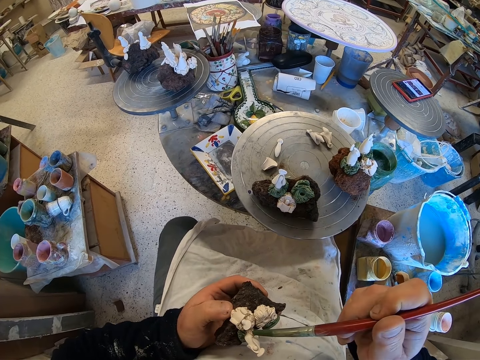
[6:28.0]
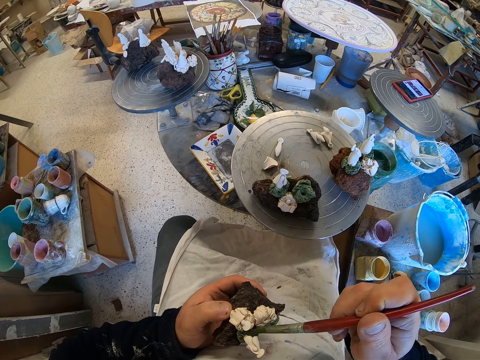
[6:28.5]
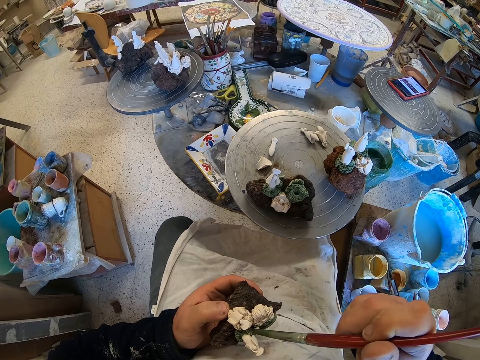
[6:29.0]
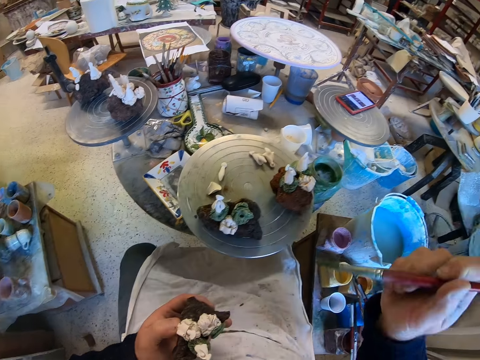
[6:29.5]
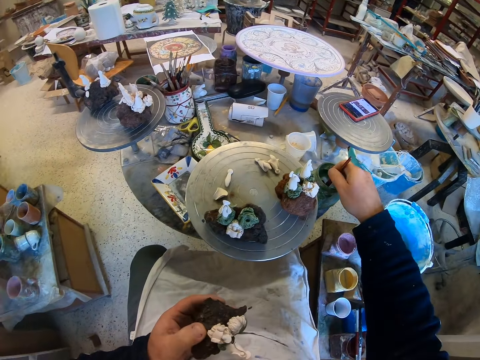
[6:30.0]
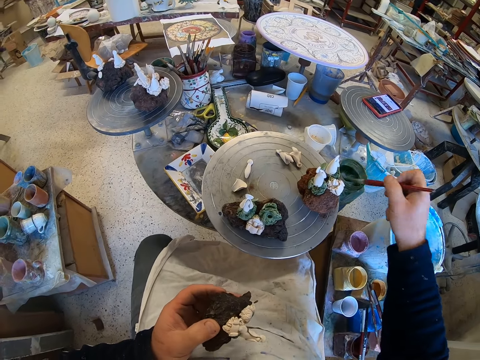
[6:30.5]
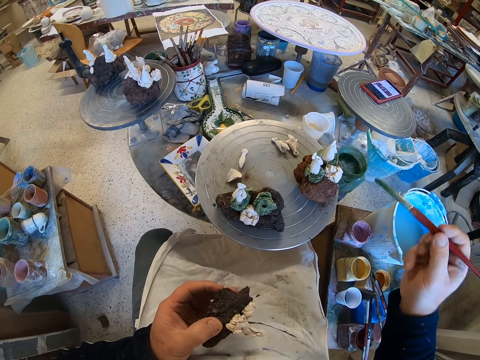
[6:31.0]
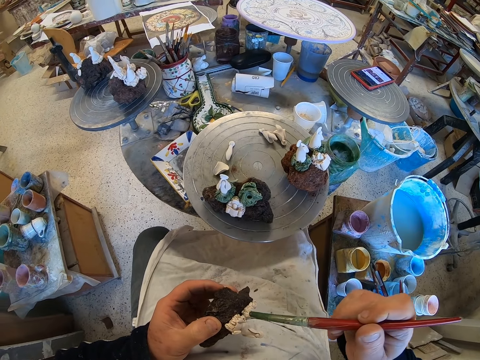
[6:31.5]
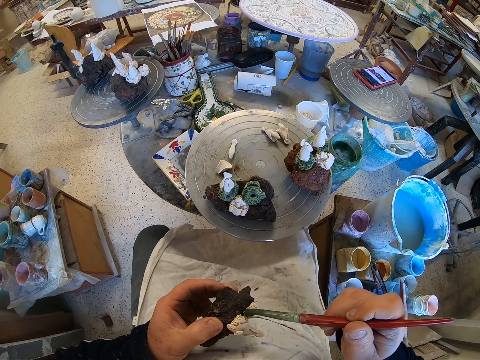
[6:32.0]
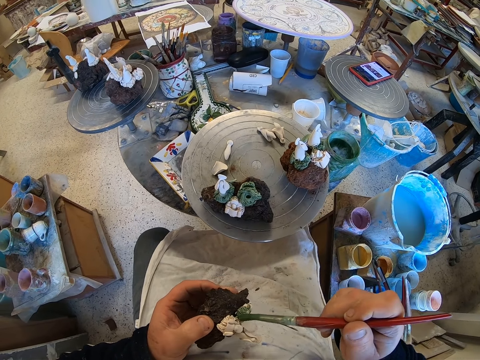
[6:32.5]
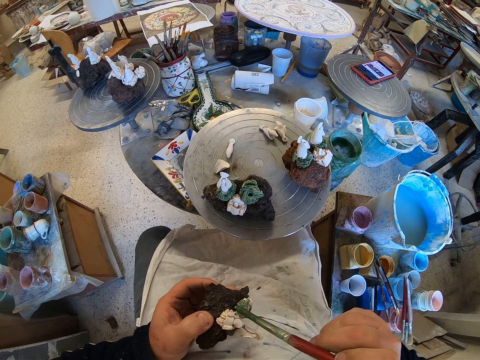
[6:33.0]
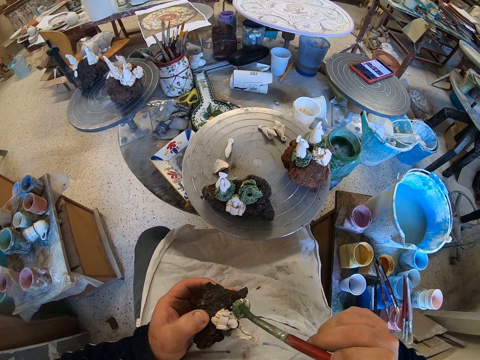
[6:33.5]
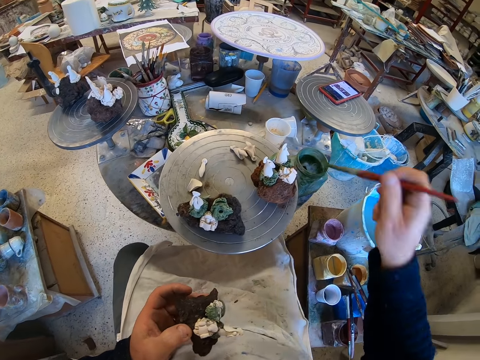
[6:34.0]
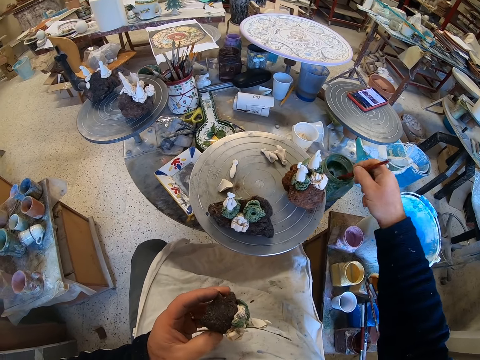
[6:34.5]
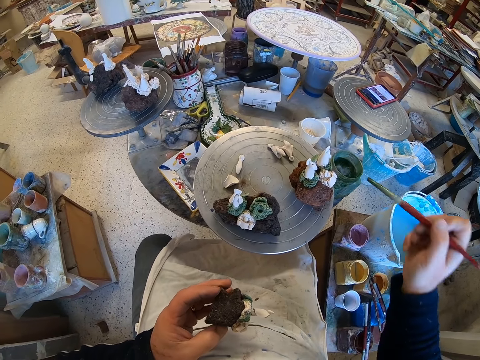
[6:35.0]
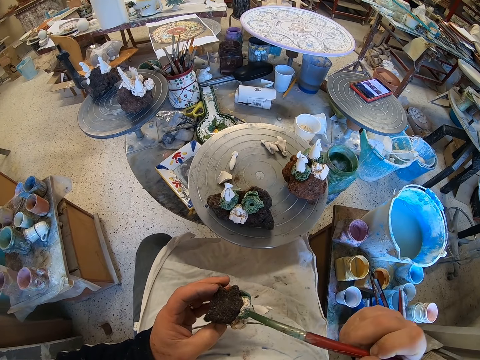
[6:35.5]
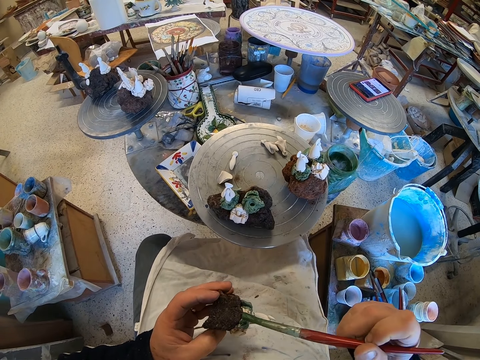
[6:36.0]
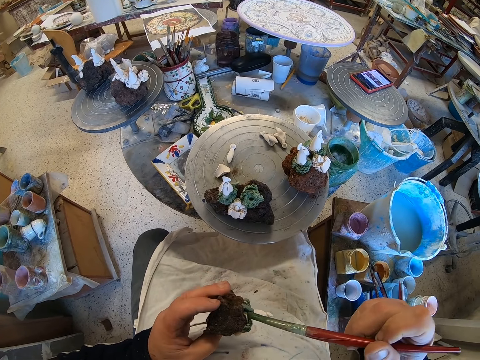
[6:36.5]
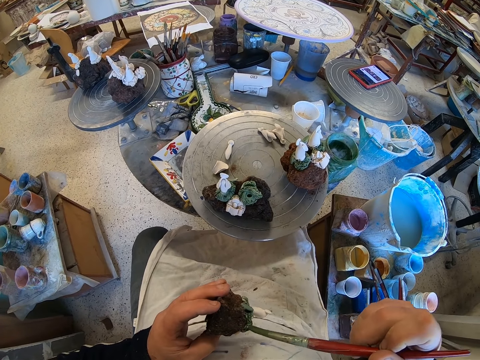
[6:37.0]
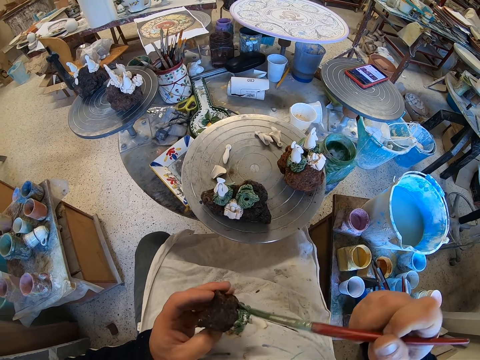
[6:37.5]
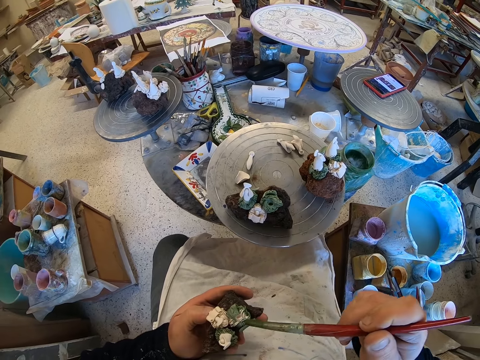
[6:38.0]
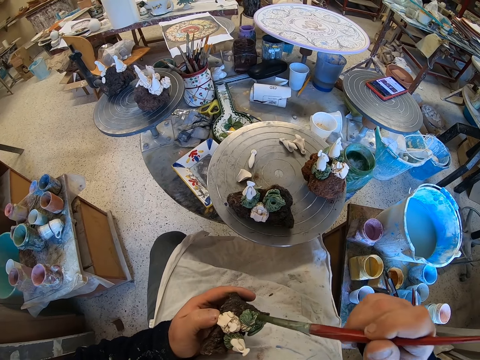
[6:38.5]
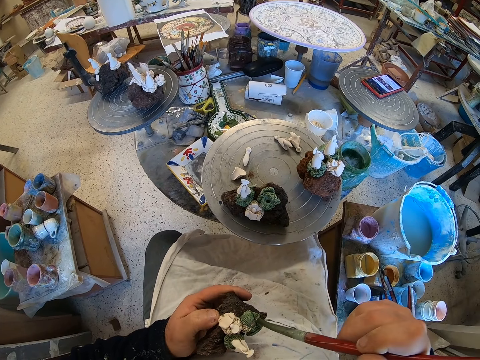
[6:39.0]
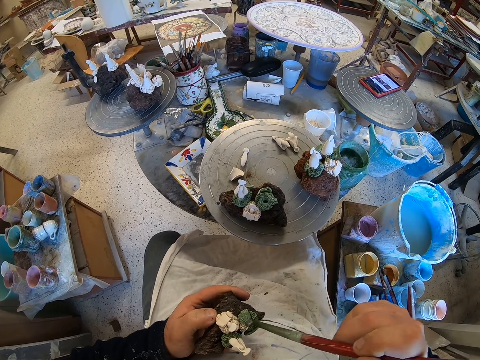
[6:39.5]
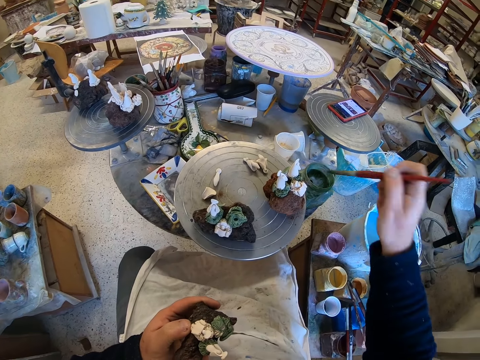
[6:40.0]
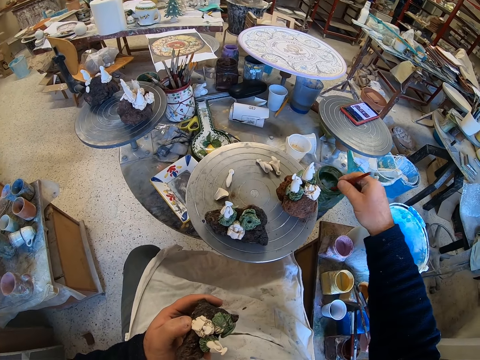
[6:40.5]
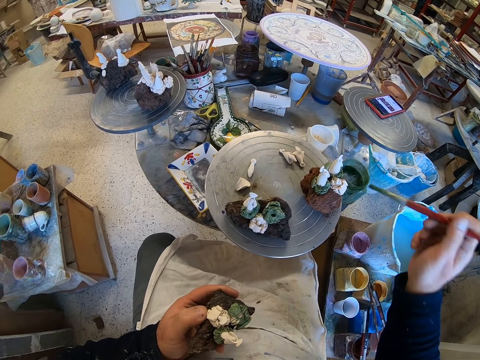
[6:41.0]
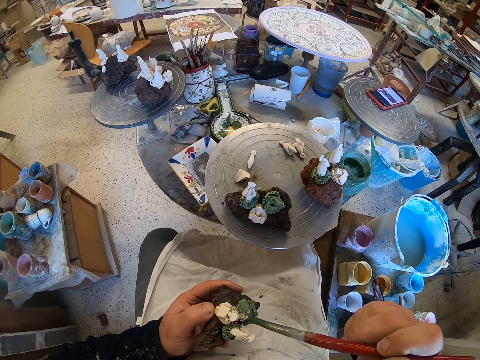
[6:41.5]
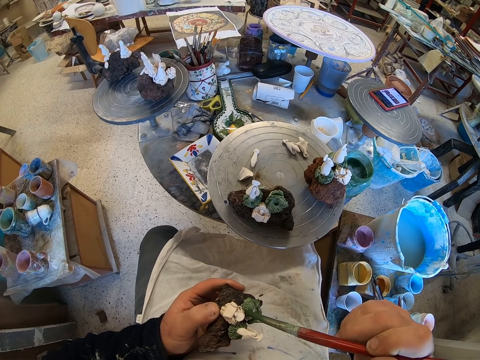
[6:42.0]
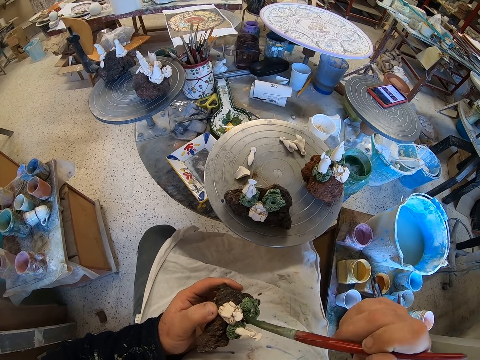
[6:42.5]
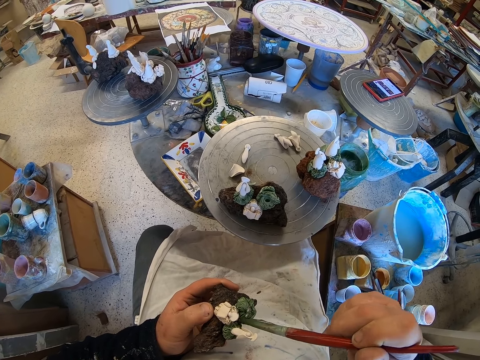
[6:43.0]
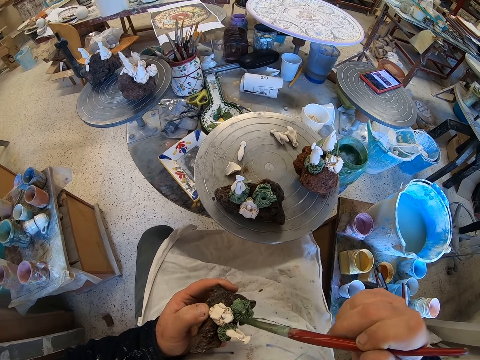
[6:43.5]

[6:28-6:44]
The camera wearer scoops paint from a paint can with a paint brush. They paint a craft model with the paint brush. They scoop paint from the paint can with the paint brush. They paint the craft model with the paint brush. They scoop paint from the paint can with the paint brush. They paint the craft model with the paint brush.

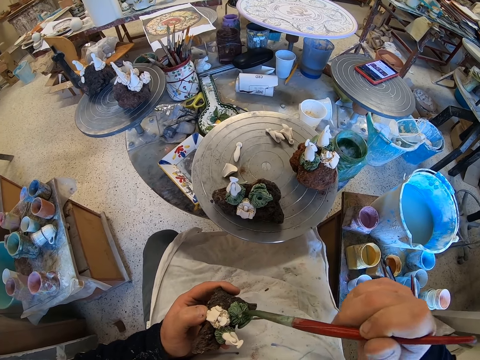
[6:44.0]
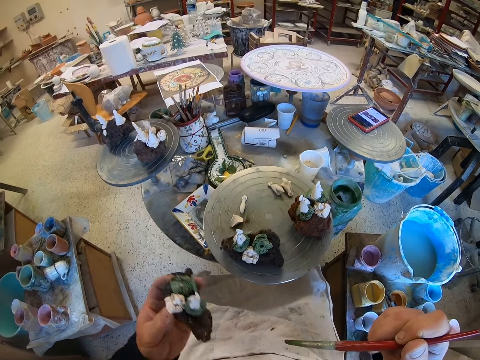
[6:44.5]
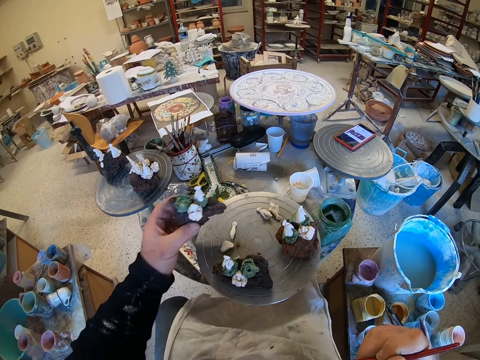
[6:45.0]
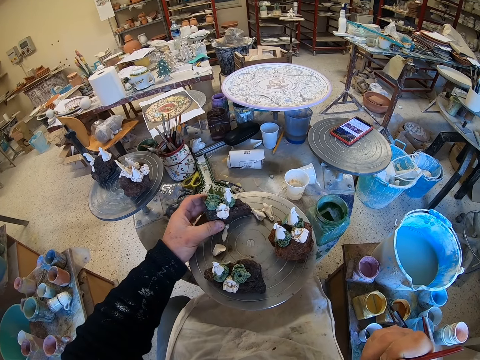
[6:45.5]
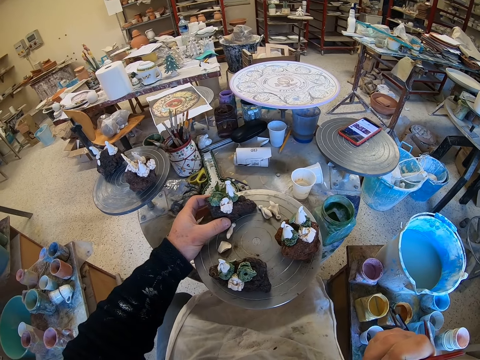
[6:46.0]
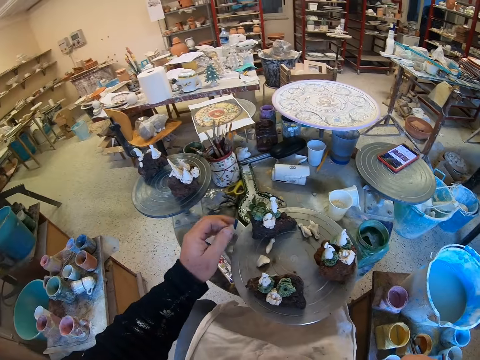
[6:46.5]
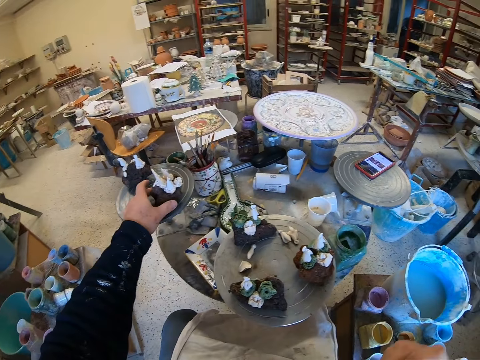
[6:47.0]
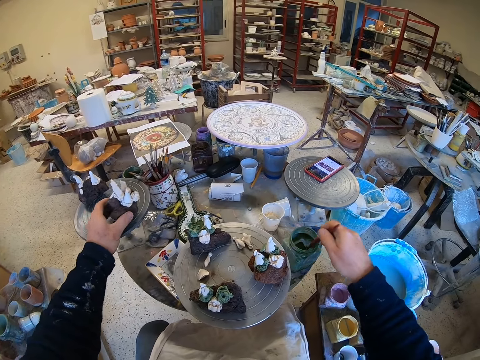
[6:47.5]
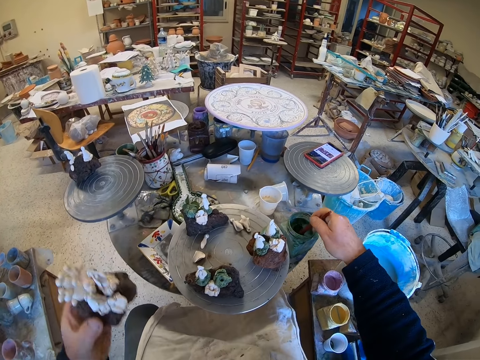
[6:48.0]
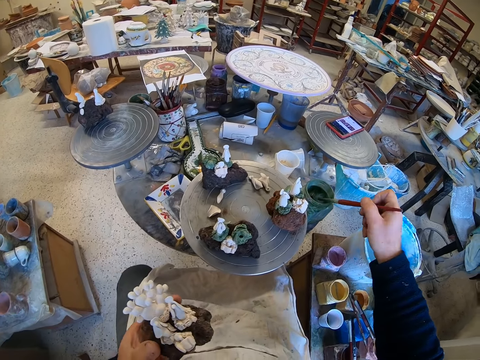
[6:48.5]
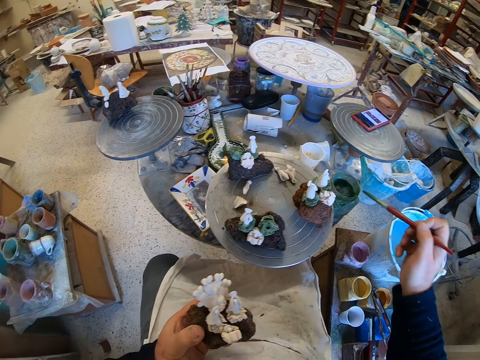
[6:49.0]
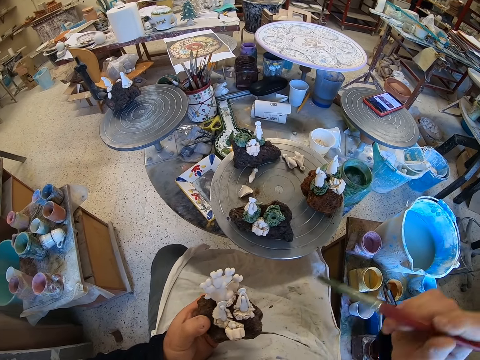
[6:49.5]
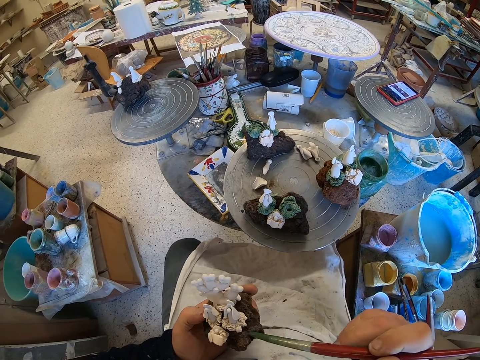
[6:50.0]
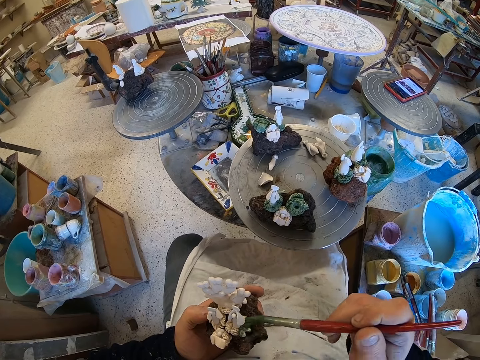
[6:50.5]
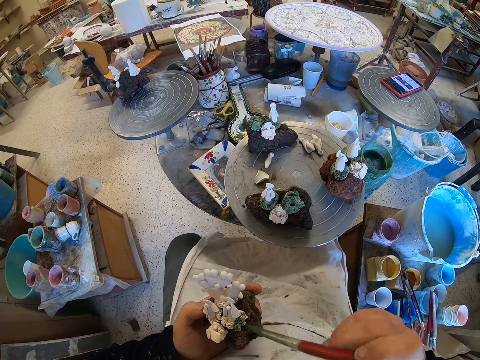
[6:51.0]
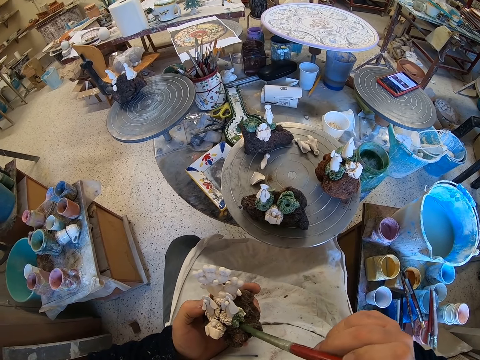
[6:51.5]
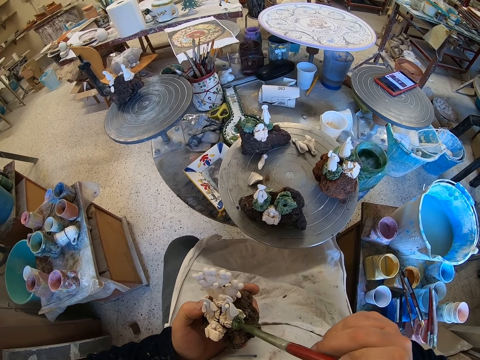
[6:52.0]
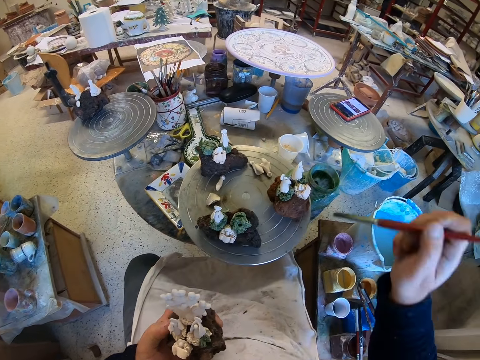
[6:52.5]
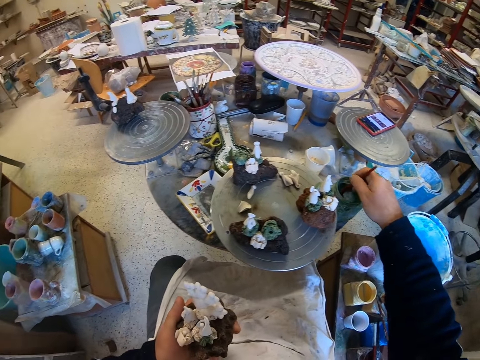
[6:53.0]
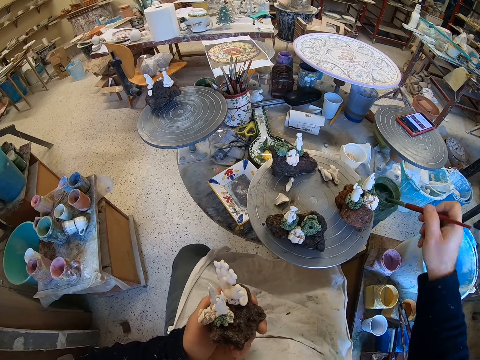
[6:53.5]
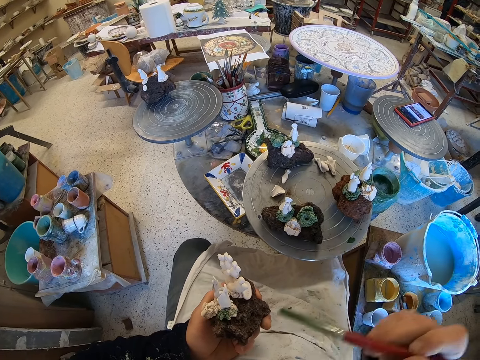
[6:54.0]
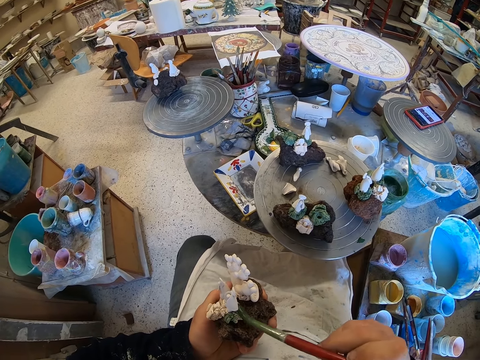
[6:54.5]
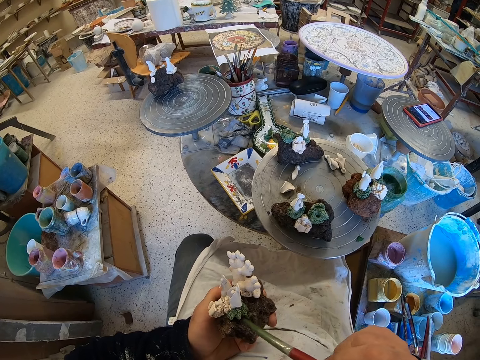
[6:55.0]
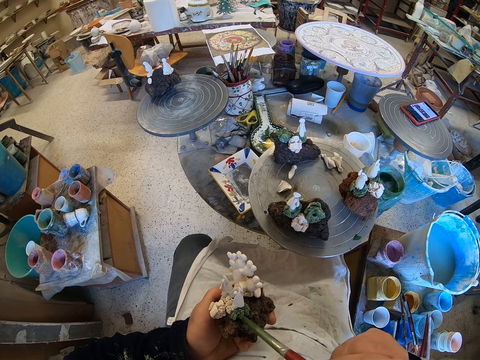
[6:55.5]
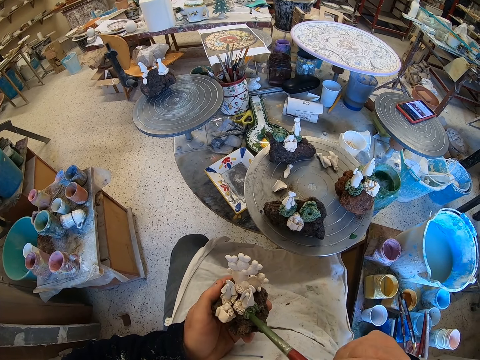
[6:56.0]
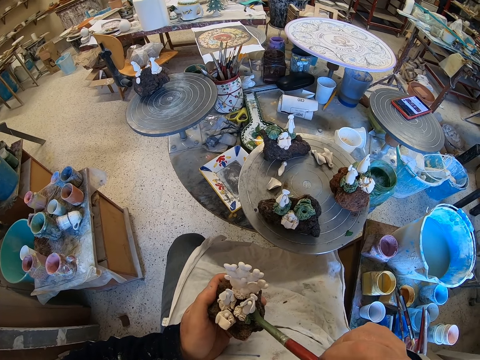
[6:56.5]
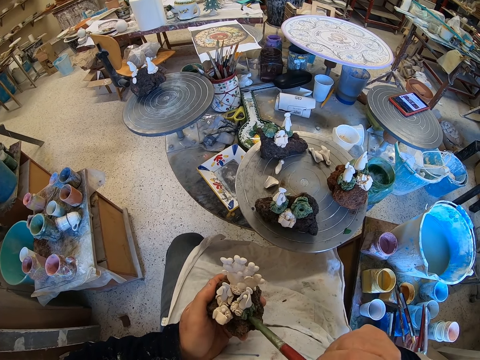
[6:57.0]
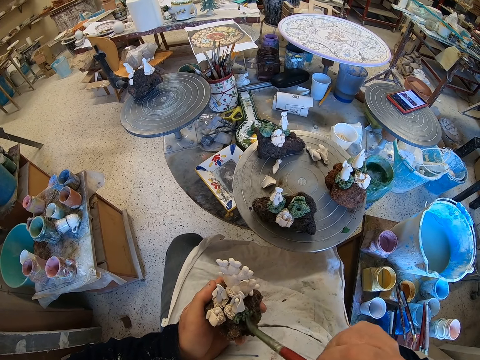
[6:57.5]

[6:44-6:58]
The camera wearer puts down a craft model on a stool. They pick up the craft model from the stool. They scoop paint from a paint can with a paint brush. They paint the craft model with the paint brush. They scoop paint from the paint can with the paint brush. They paint the craft model with the paint brush.
